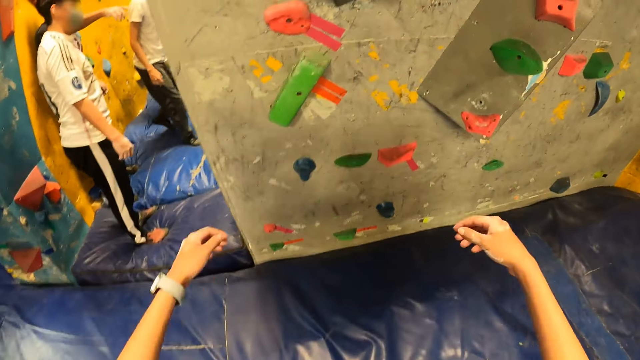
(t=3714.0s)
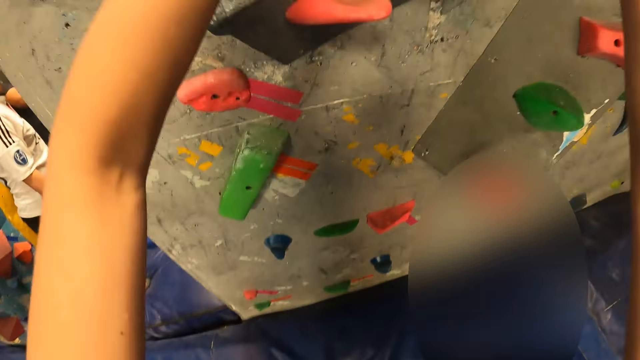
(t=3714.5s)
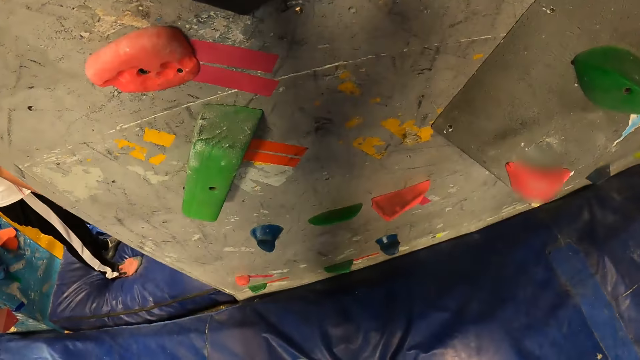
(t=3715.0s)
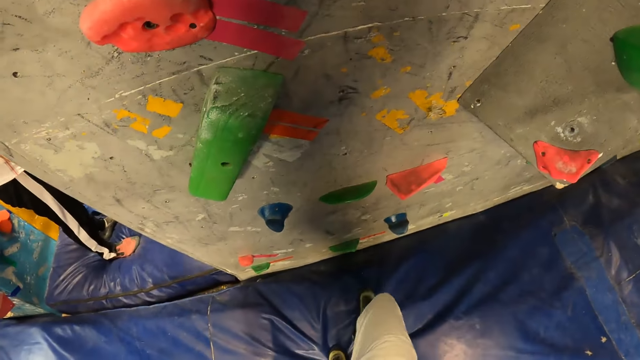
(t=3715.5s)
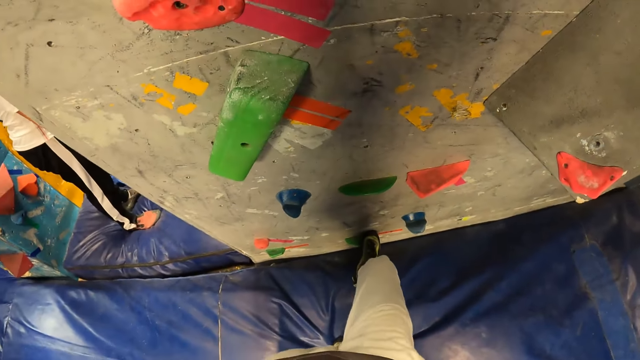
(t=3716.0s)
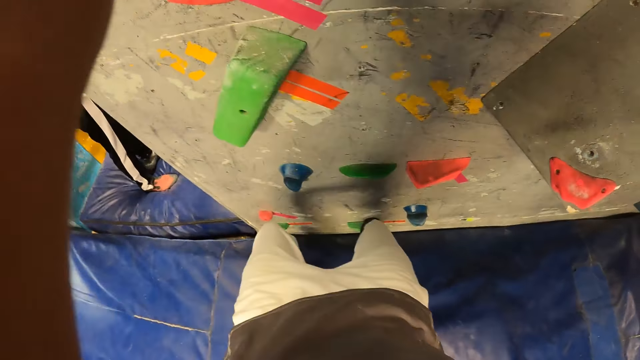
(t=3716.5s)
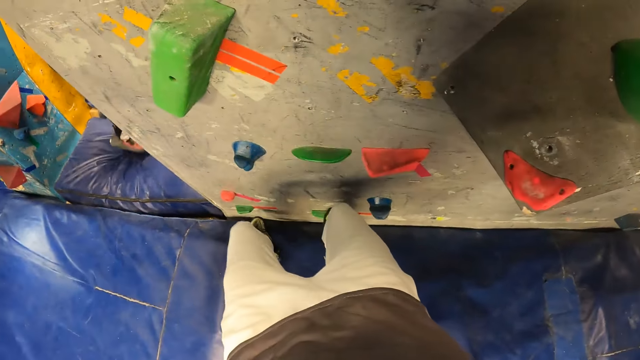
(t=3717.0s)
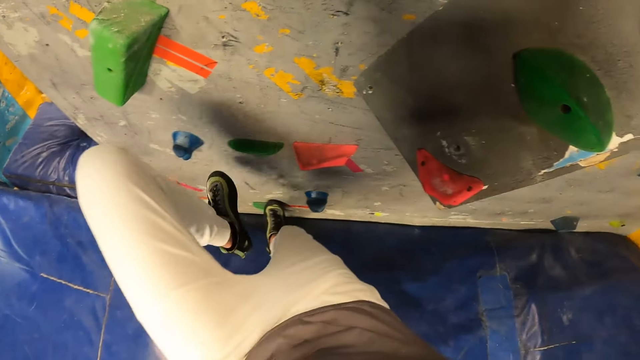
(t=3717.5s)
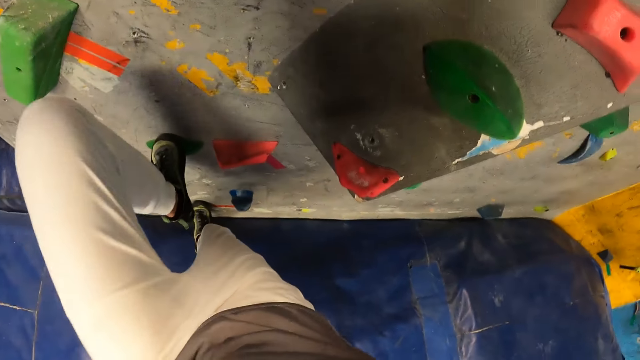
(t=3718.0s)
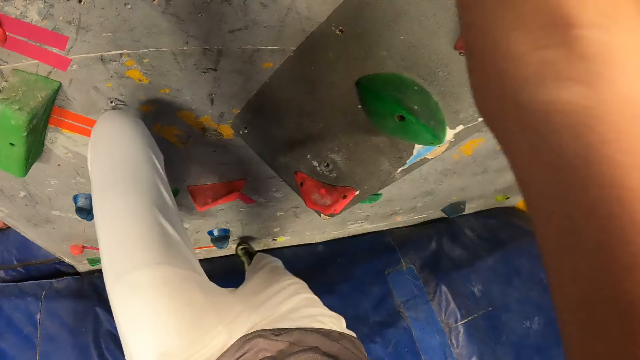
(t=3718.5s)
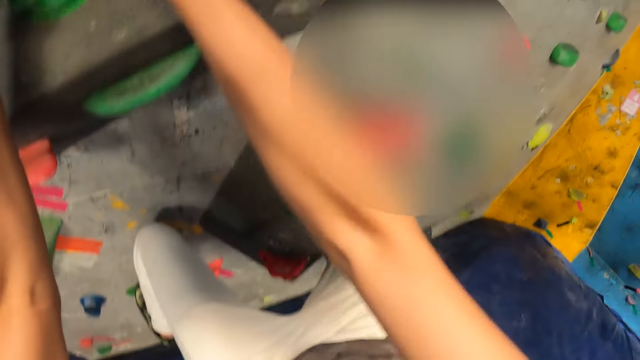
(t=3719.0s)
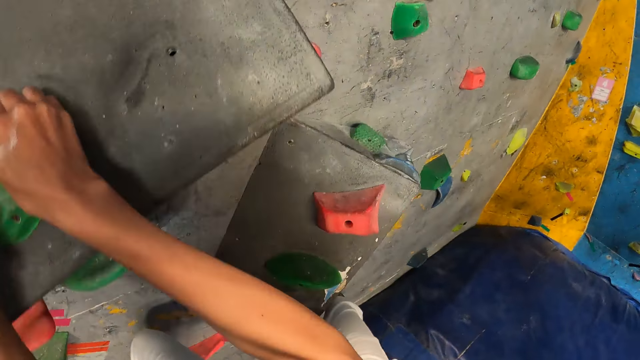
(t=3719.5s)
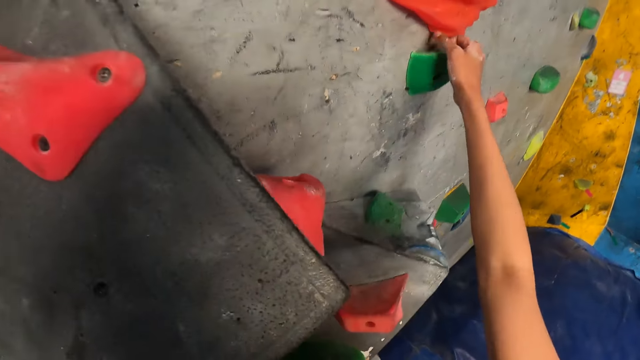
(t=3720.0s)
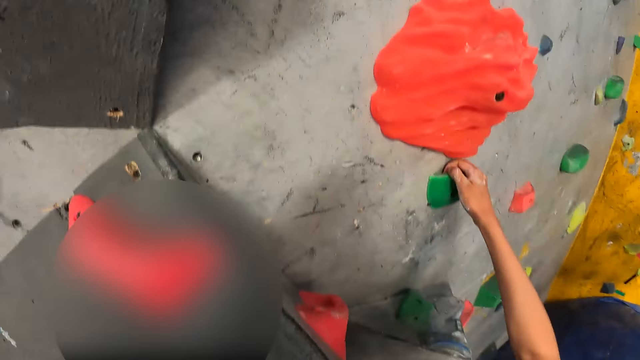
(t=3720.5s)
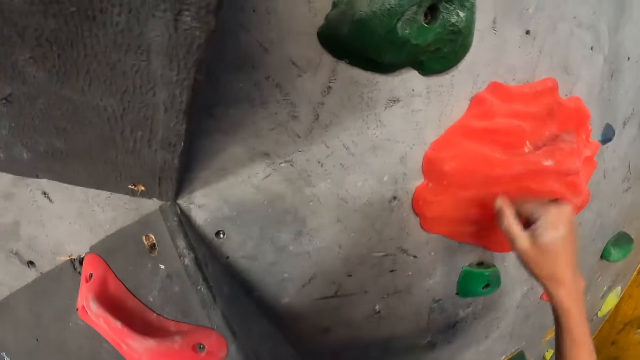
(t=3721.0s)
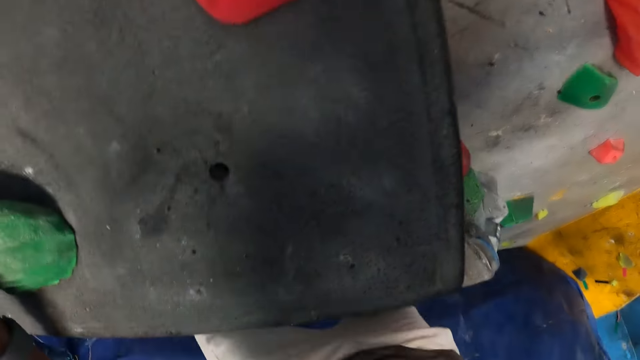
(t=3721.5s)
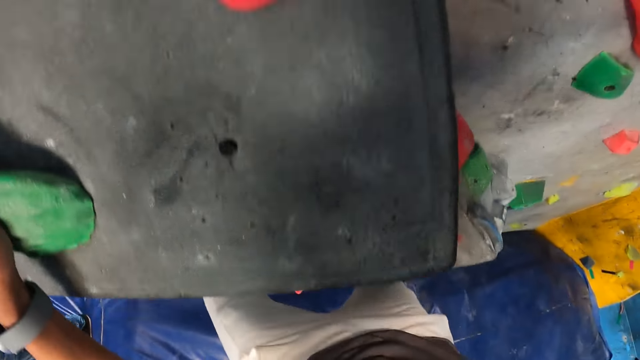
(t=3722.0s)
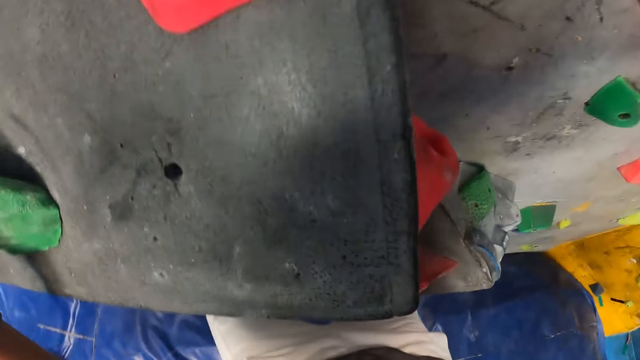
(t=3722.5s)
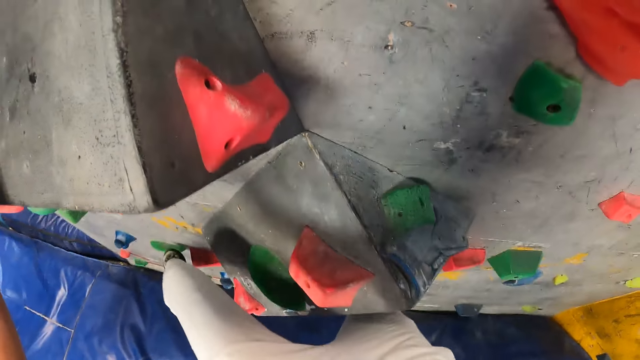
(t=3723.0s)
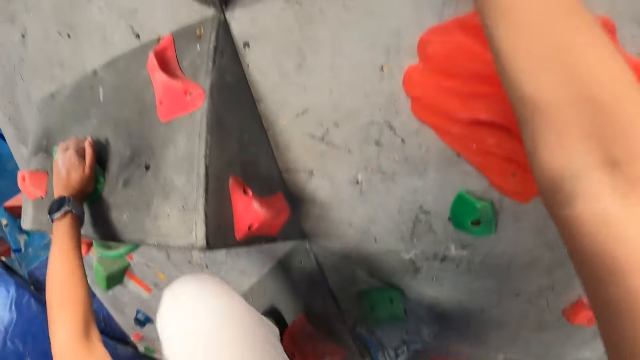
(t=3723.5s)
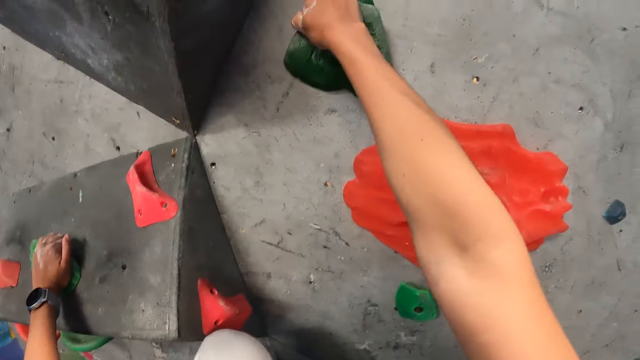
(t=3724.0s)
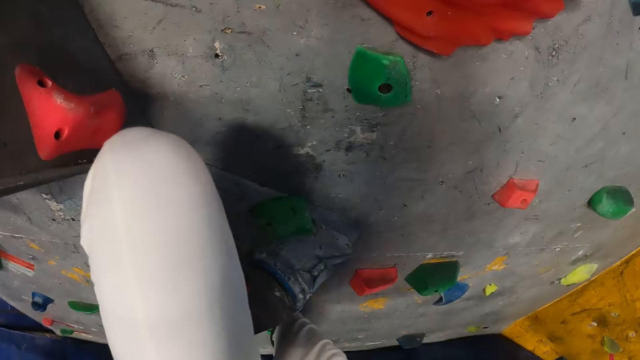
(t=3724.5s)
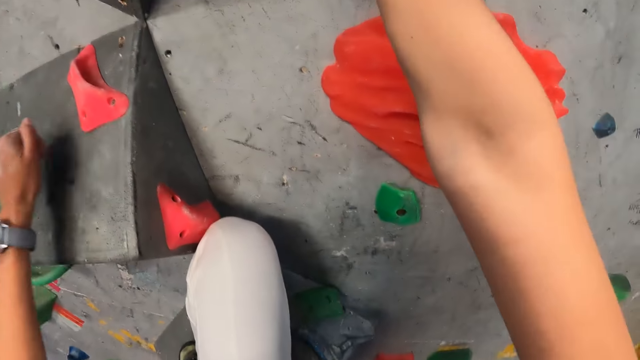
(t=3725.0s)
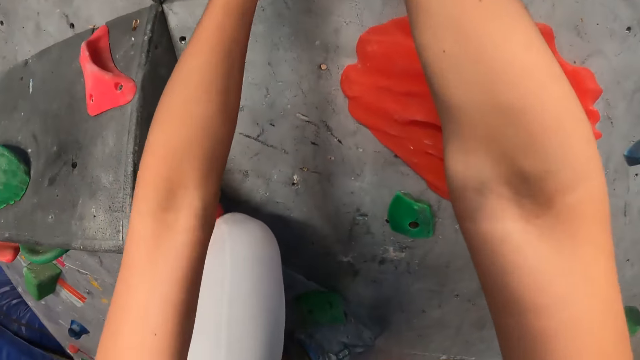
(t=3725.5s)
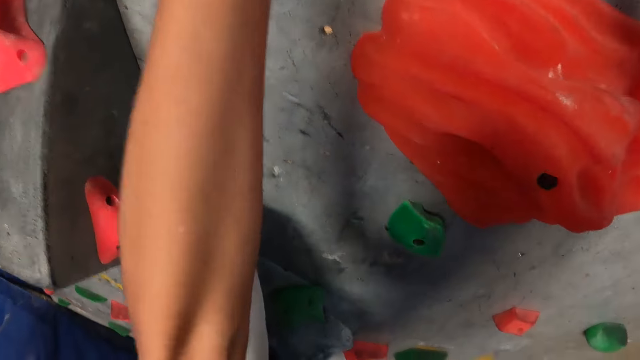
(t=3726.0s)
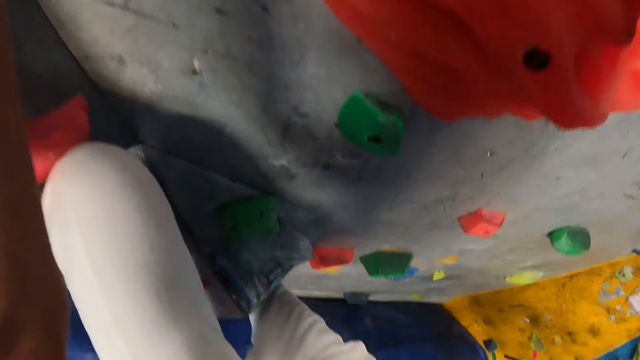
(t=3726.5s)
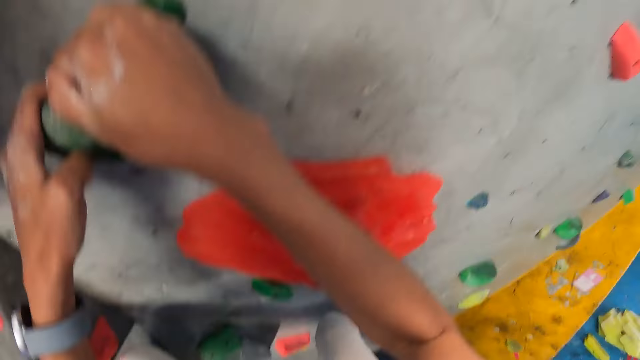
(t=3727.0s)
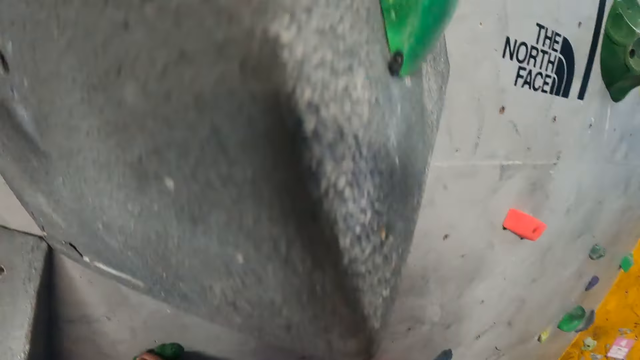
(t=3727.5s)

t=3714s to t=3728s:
The camera wearer places both hands on a climbing hold on a wall. He places his right leg on the climbing hold. He plays the game. He slips his left leg on the climbing hold. He places his left leg on the climbing hold. He grabs the climbing hold with his right hand. He grabs the climbing hold with his right hand again. He places his left leg on the climbing hold. He grabs the climbing hold with his left hand.

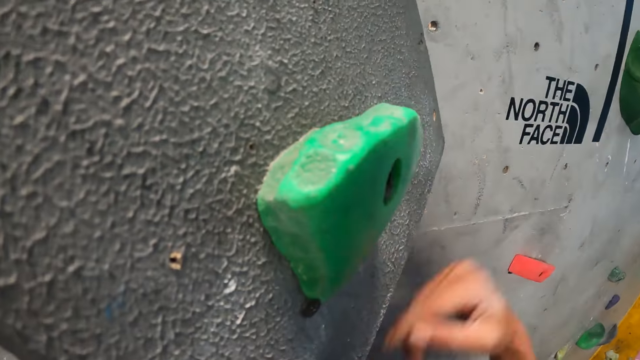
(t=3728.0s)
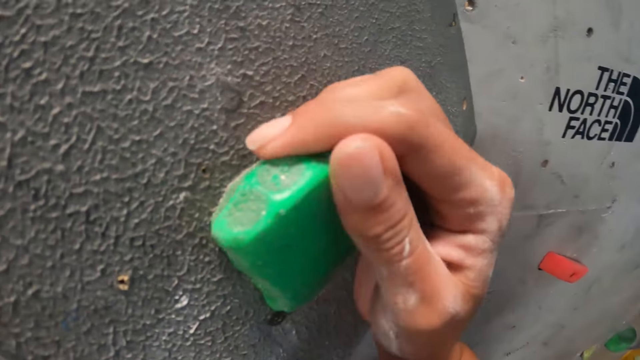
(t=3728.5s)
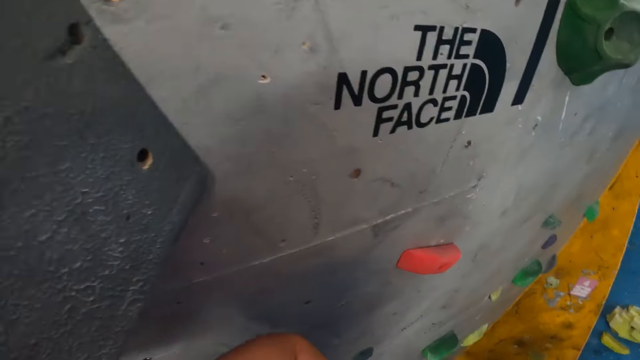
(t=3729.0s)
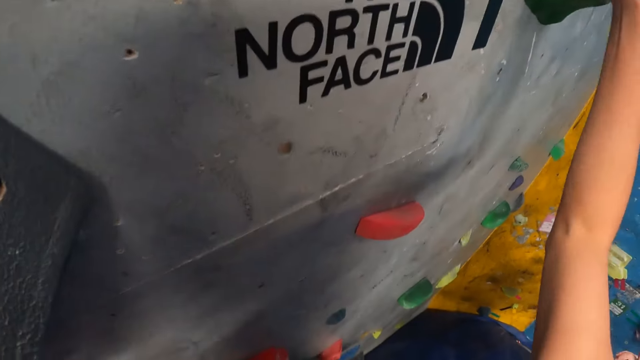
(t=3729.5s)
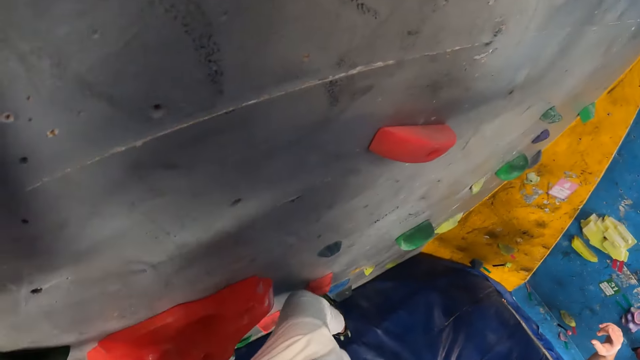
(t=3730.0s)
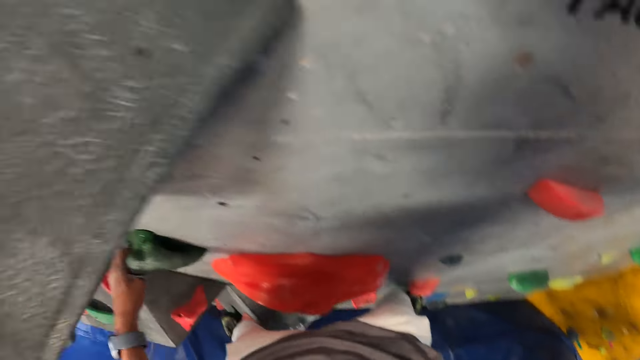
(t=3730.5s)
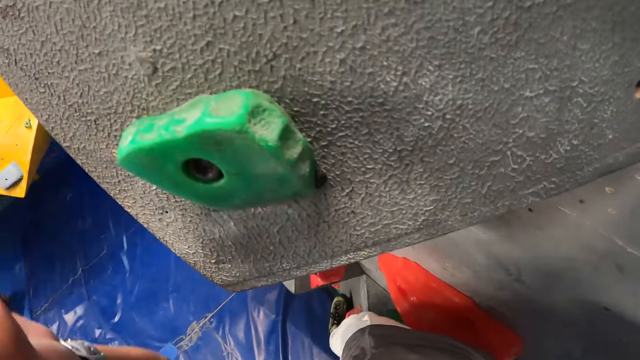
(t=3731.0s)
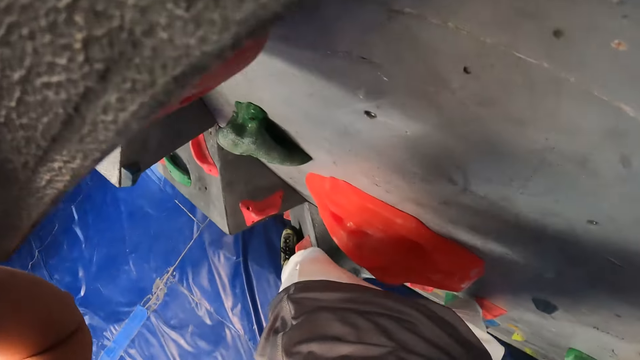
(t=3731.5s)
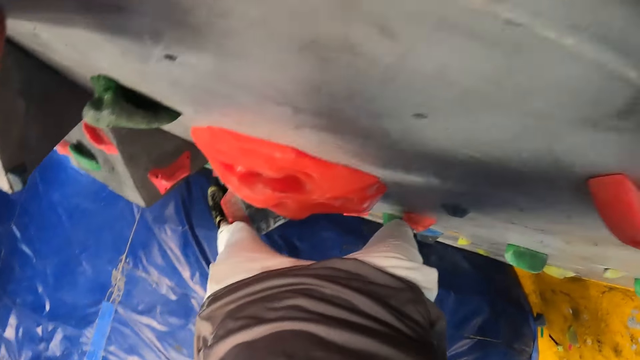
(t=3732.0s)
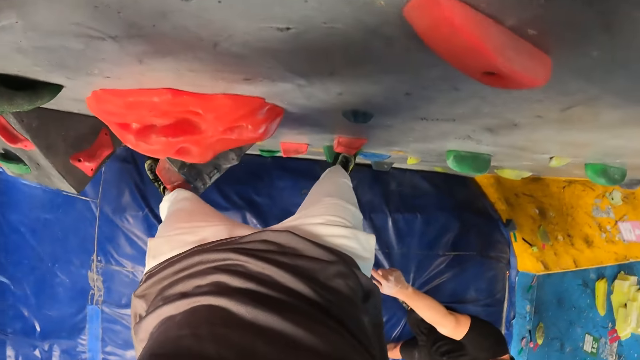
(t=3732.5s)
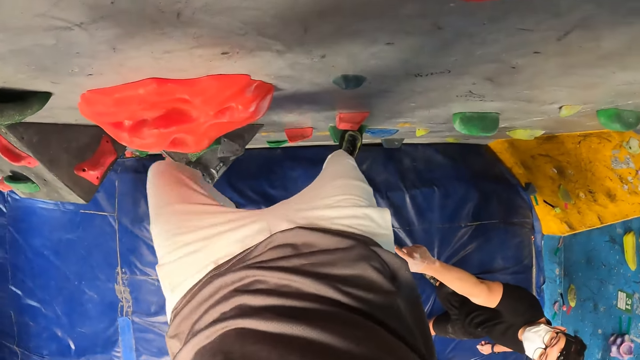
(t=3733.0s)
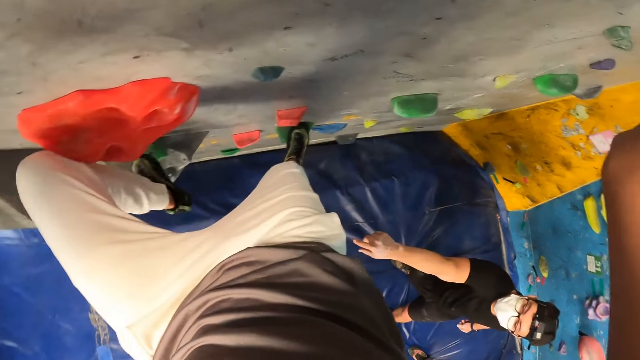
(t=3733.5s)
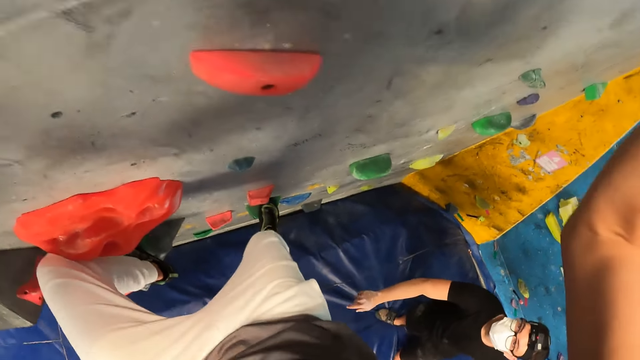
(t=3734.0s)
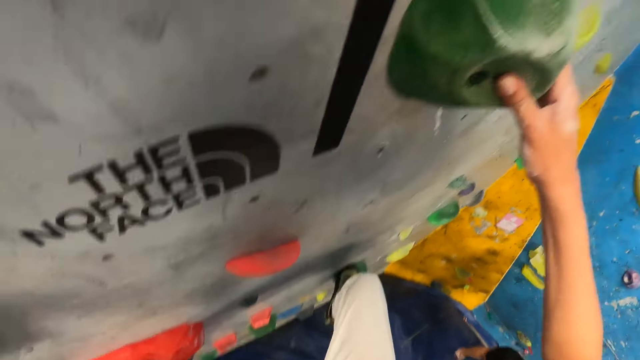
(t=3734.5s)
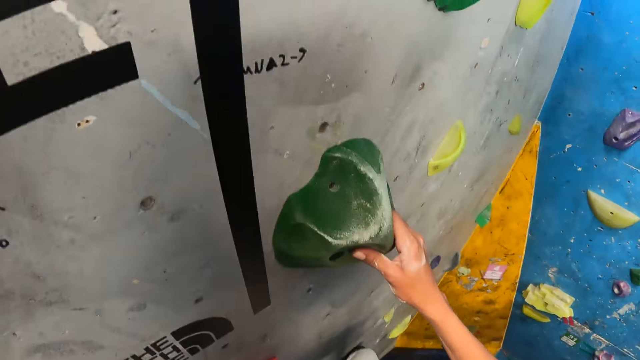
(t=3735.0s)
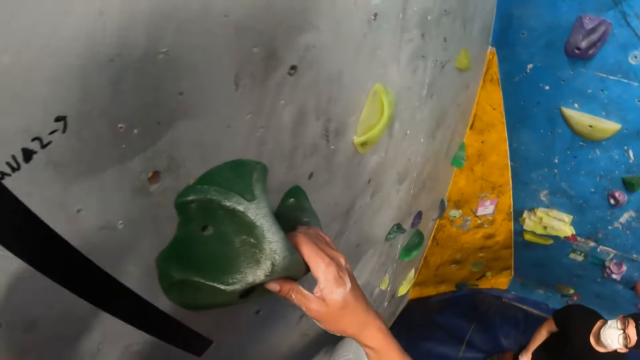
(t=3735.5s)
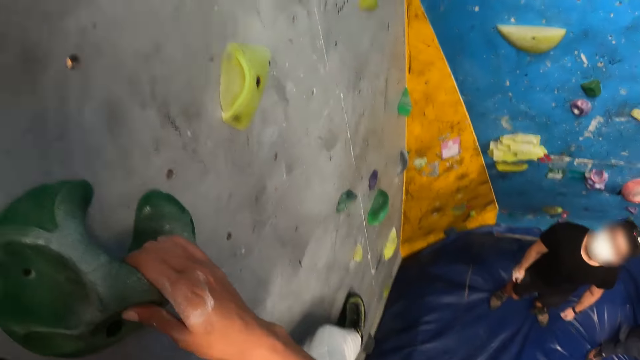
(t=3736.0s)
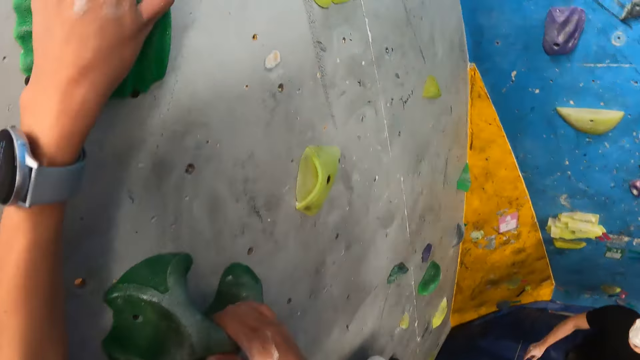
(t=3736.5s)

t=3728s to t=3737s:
The camera wearer grabs the climbing hold with his right hand. He grabs the climbing hold with his right hand again. He grabs the climbing hold with his left hand. He places his left leg on the climbing hold. He places his right leg on the climbing hold. He grabs the climbing hold with his left hand.
